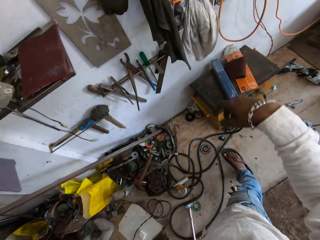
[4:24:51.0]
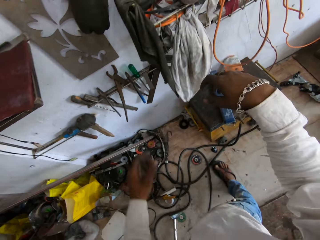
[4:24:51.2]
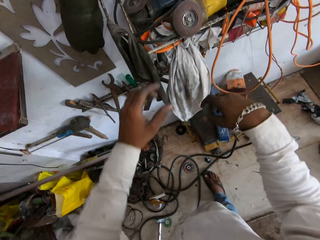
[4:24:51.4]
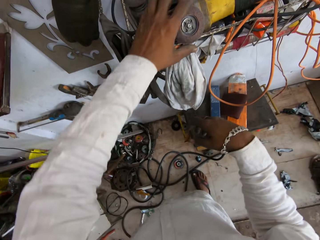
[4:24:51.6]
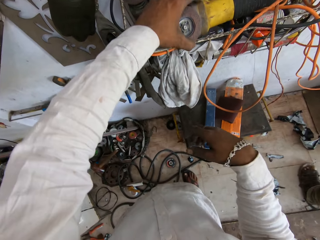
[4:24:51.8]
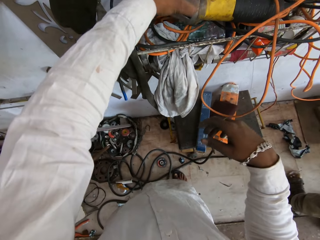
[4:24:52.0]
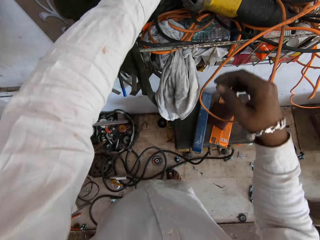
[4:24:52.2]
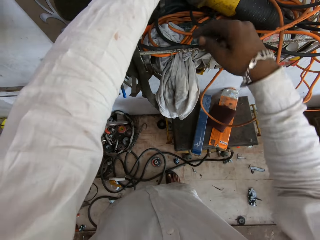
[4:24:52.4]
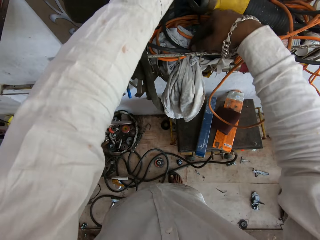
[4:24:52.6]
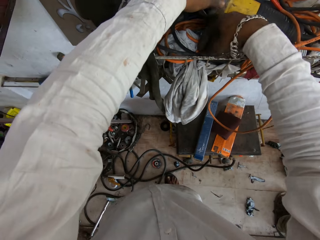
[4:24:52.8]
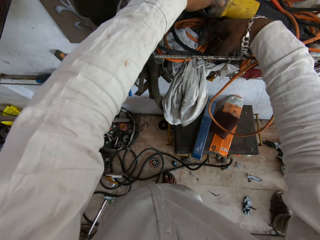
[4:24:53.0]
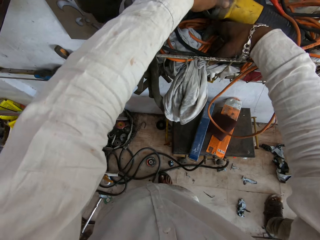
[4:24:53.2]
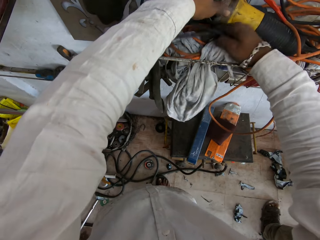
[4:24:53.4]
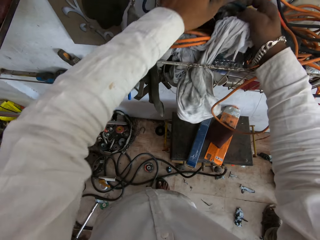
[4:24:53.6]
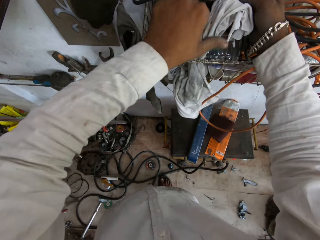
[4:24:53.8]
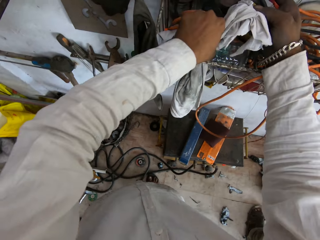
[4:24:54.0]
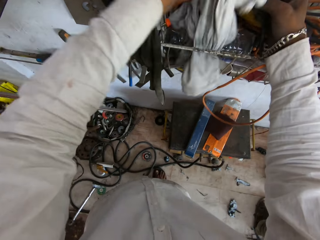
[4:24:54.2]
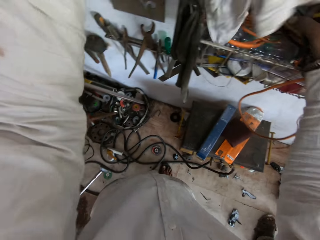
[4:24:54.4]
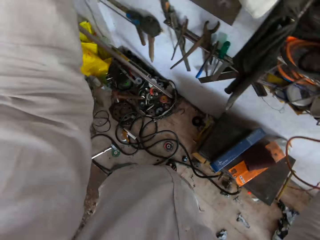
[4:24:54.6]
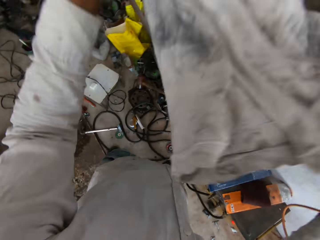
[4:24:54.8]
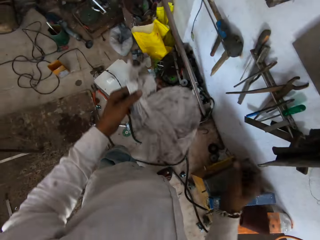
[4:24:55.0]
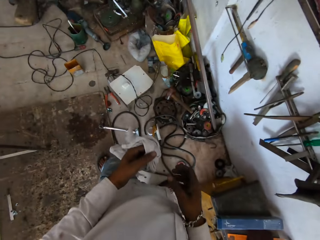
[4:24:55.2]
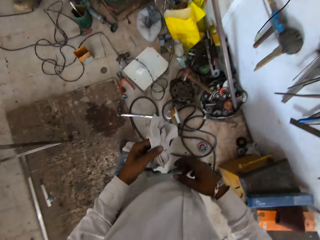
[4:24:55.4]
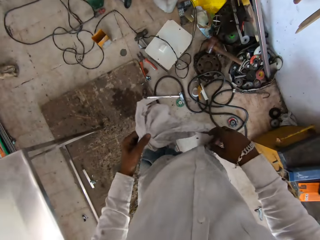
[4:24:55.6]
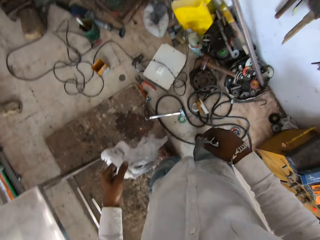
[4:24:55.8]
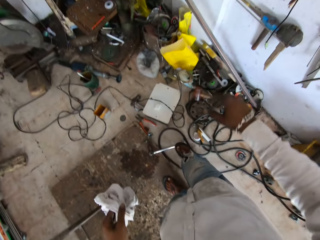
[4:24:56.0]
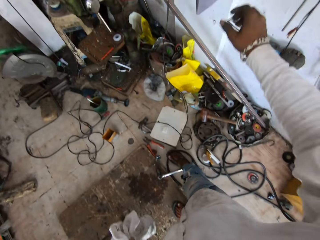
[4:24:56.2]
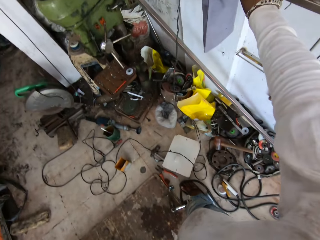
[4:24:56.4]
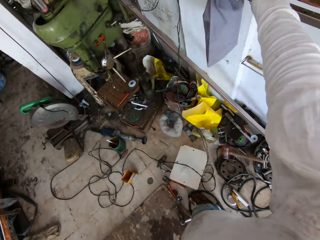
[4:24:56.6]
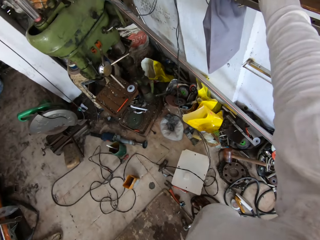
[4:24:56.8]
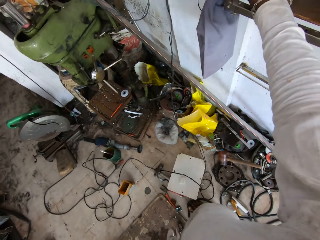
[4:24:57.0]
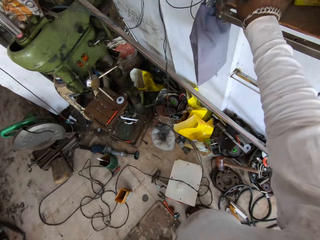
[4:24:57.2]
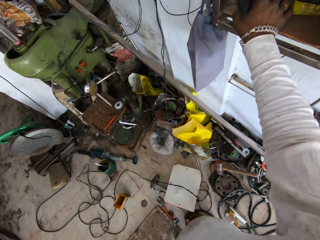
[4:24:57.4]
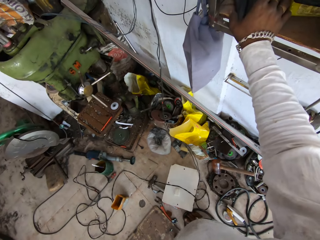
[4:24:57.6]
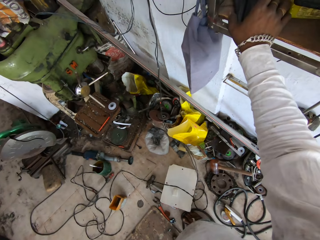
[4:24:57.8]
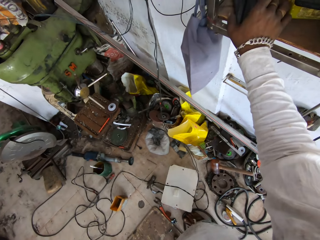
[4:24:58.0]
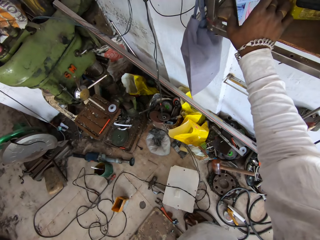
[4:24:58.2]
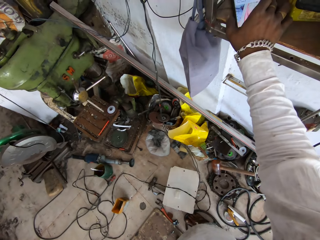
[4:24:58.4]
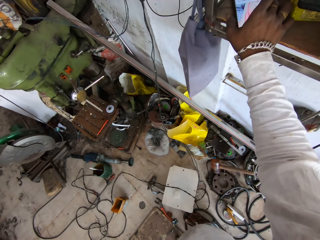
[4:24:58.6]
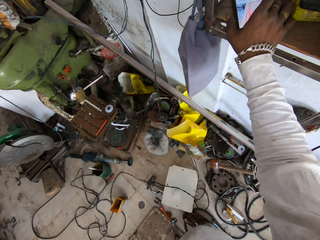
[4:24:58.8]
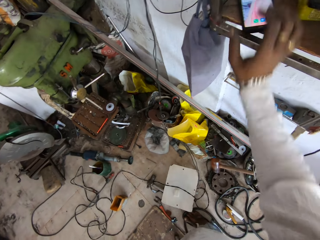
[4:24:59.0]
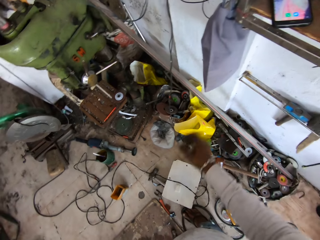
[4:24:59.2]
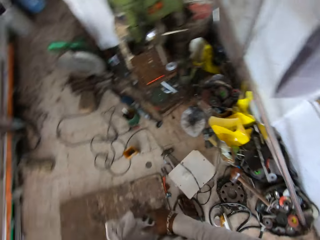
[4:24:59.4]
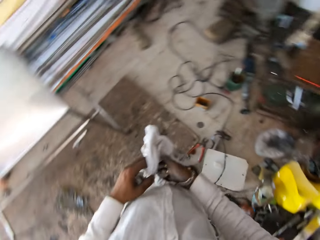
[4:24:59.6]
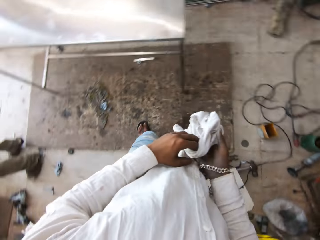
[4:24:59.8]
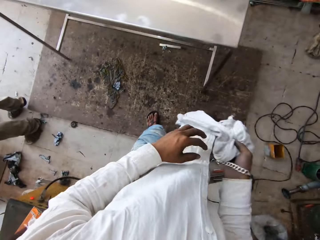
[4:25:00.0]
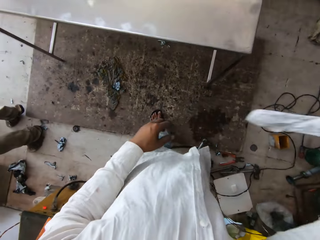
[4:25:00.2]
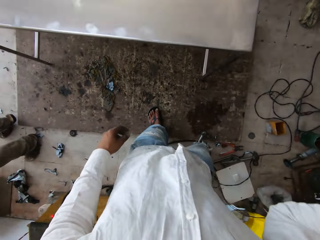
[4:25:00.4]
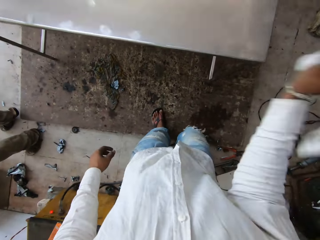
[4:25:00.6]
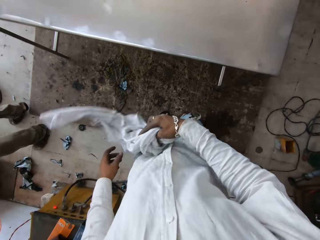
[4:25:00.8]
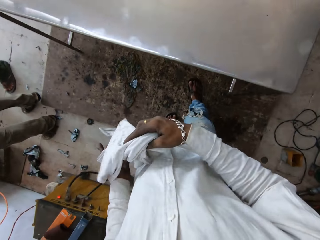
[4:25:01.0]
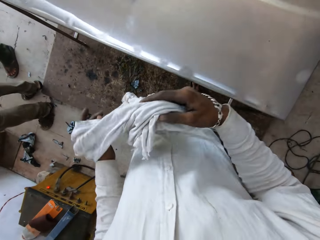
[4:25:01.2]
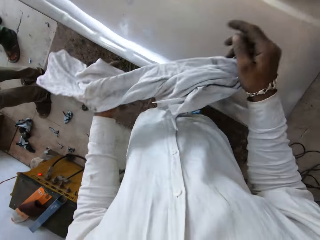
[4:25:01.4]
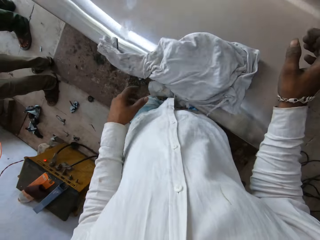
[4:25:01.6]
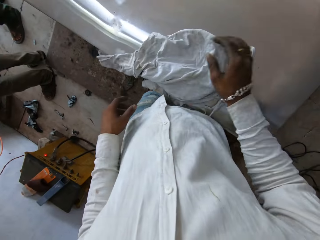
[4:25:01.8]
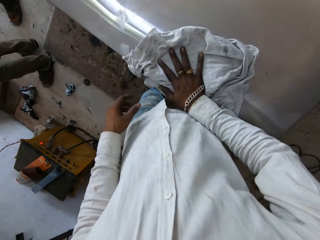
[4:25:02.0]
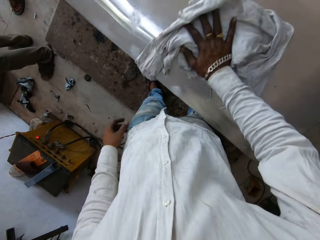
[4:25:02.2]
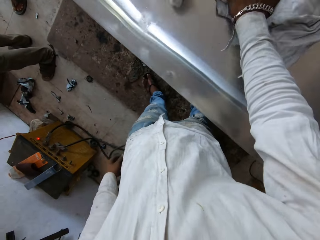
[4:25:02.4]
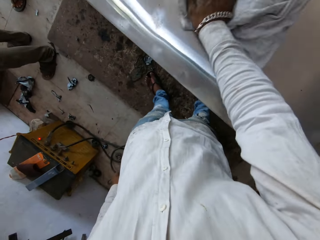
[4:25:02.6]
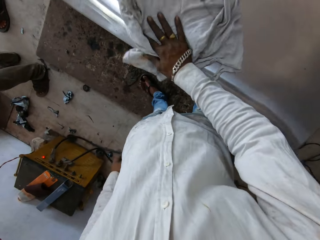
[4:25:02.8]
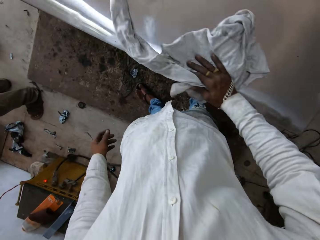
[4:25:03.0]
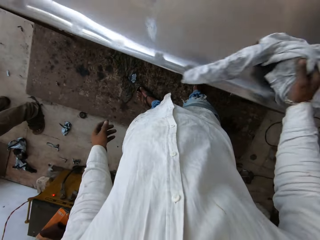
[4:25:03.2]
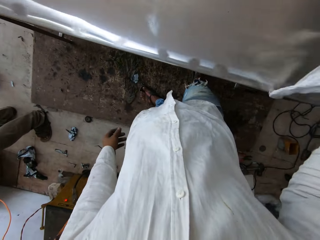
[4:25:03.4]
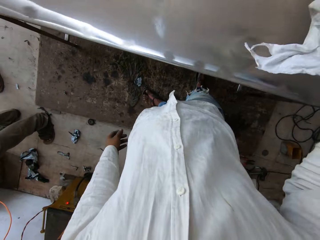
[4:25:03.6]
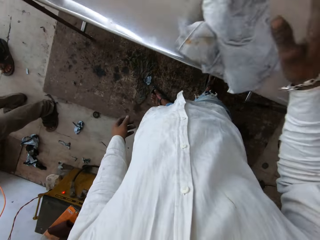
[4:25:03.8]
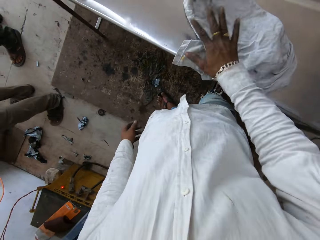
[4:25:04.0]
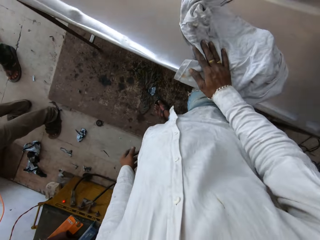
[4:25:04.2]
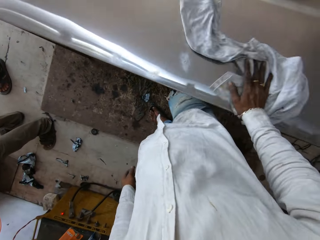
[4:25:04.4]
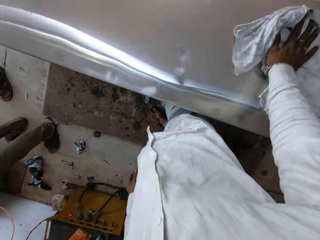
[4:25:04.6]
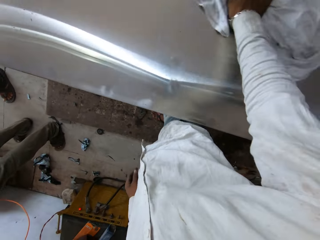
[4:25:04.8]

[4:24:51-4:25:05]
The camera wearer moves a grinder machine. They pull the cloth. They touch the phone on the shelf. They use the phone. They dust the table with the cloth. They hit the table with the cloth. They drop the cloth on the table. They wipe the table with the cloth.

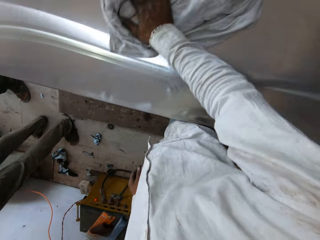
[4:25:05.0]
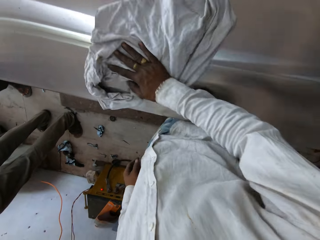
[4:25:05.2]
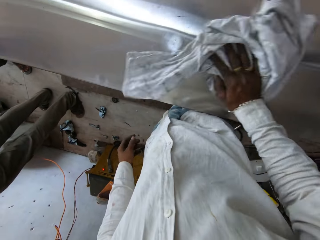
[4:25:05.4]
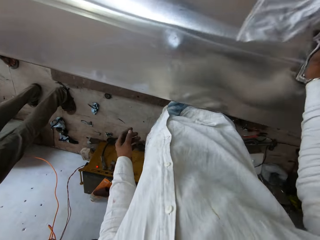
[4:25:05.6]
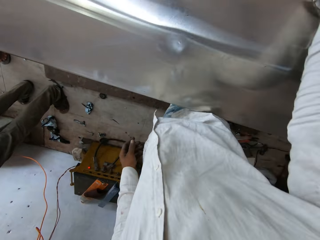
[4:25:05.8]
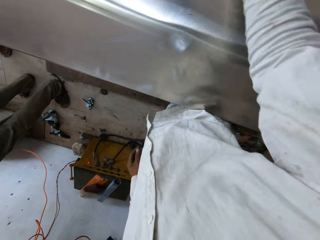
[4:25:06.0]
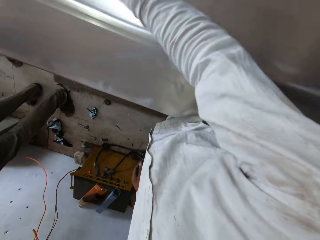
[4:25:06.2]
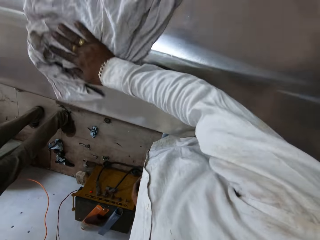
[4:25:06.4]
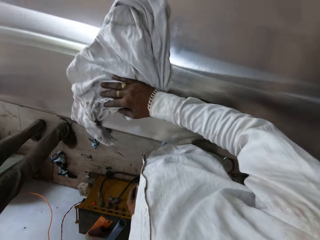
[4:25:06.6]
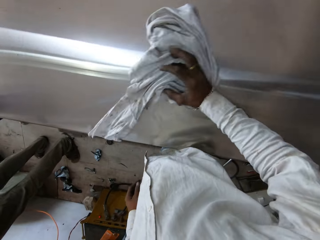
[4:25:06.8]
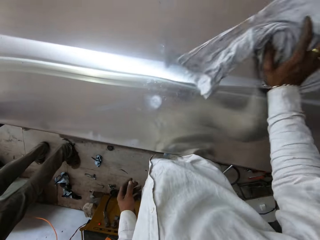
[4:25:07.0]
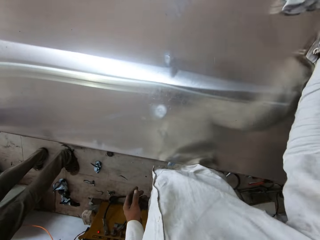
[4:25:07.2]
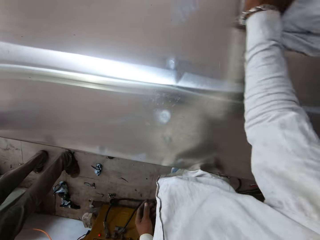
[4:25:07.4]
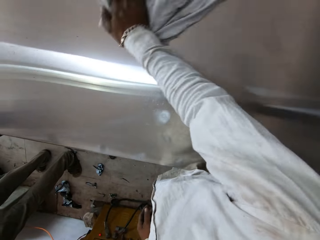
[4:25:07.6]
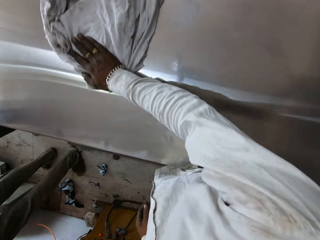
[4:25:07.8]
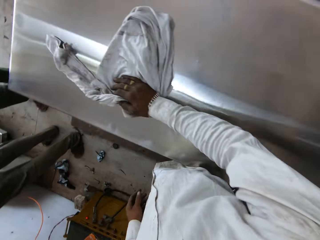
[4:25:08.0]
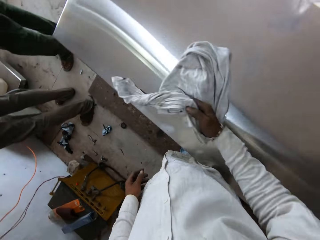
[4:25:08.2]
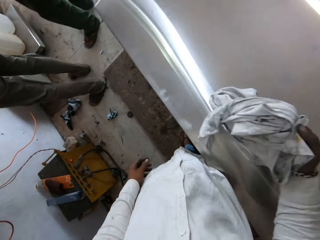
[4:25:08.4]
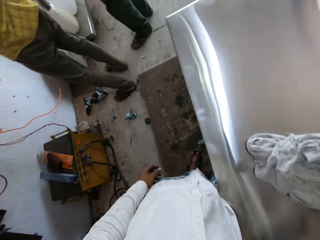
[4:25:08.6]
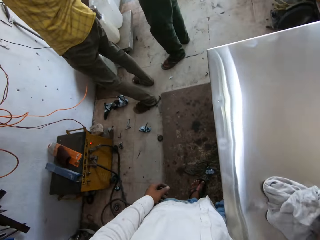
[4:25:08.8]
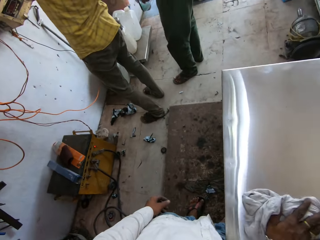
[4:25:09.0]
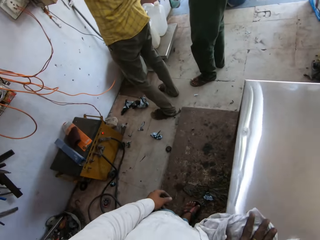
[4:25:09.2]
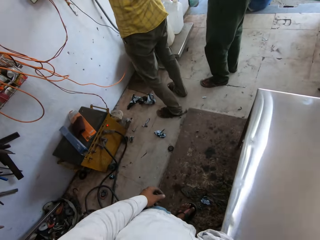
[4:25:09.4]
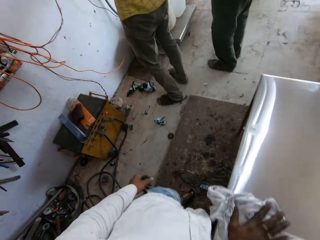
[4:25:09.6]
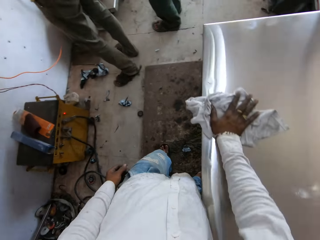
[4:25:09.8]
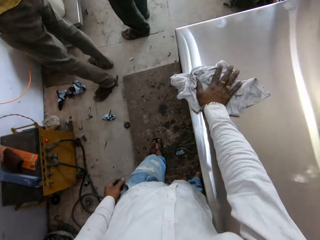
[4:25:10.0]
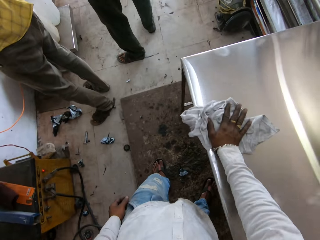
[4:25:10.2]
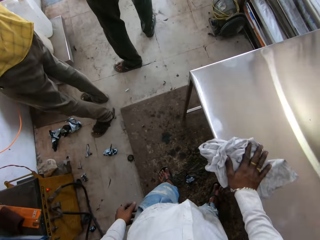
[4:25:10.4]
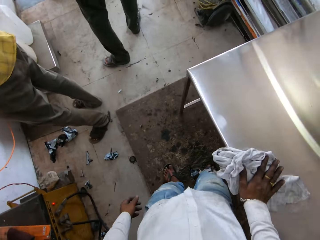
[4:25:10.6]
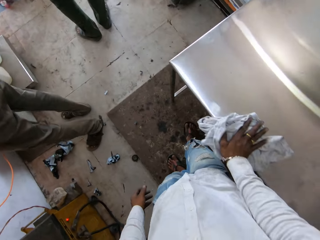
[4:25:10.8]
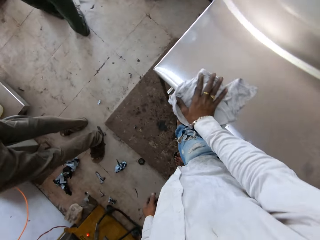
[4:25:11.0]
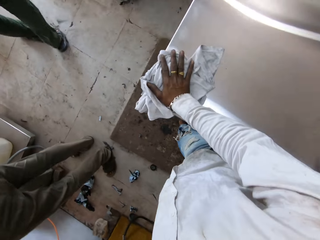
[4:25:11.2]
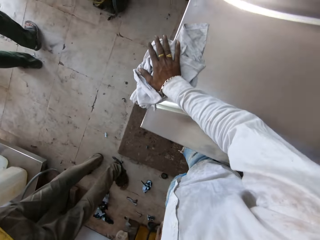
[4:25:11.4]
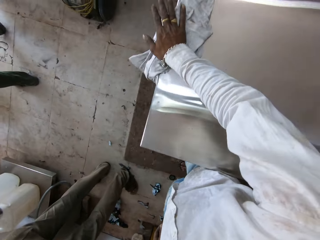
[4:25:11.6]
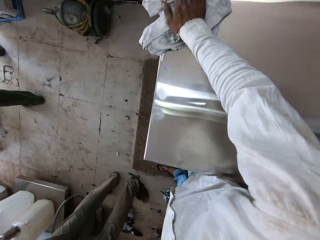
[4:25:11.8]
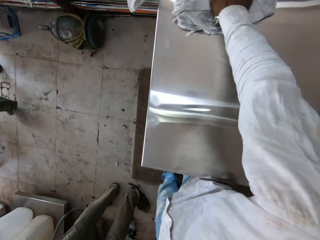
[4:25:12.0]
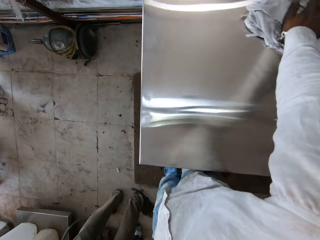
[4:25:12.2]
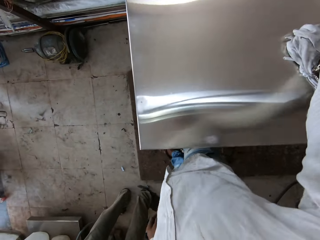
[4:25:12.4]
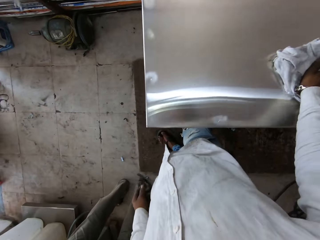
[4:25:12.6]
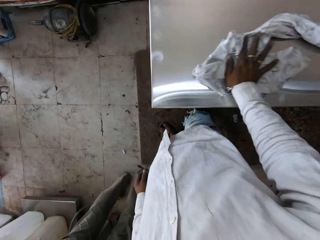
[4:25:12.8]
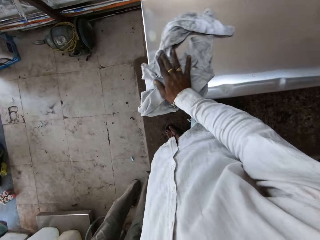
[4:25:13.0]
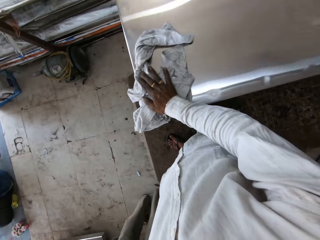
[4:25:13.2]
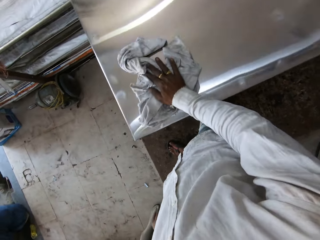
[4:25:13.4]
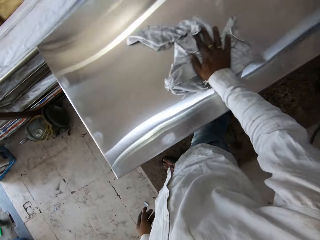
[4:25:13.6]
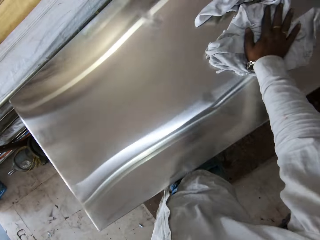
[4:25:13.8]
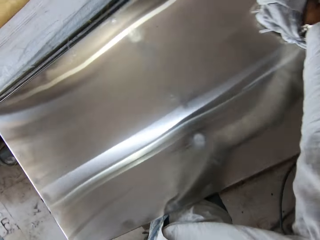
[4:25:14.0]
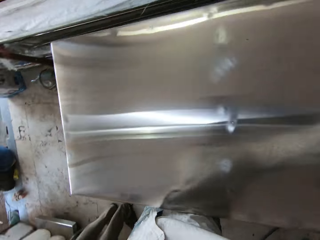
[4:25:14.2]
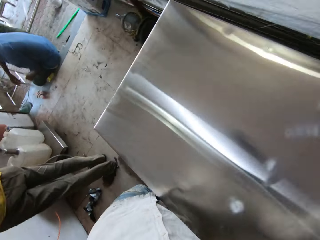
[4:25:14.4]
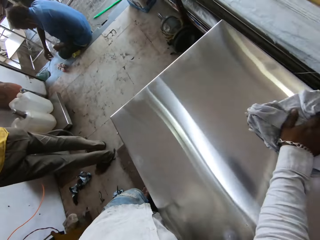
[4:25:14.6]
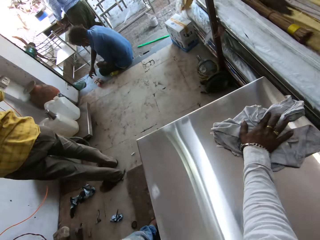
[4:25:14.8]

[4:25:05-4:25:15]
The camera wearer talks.
